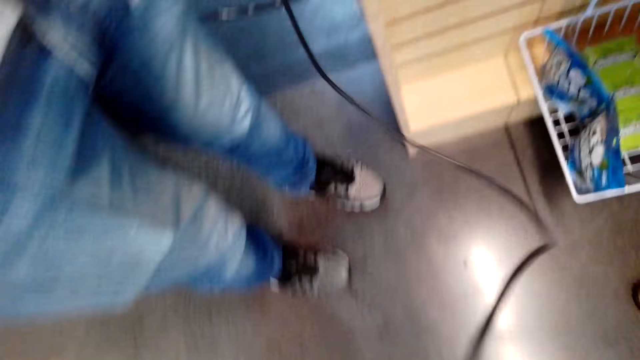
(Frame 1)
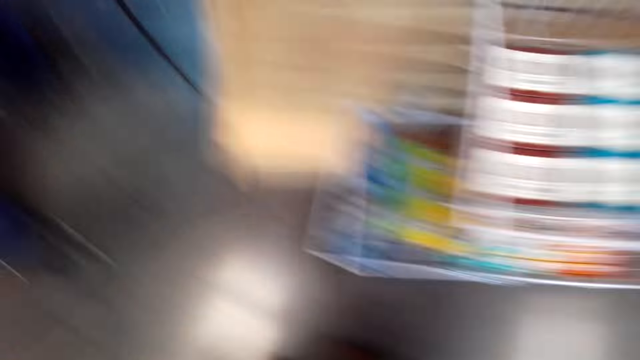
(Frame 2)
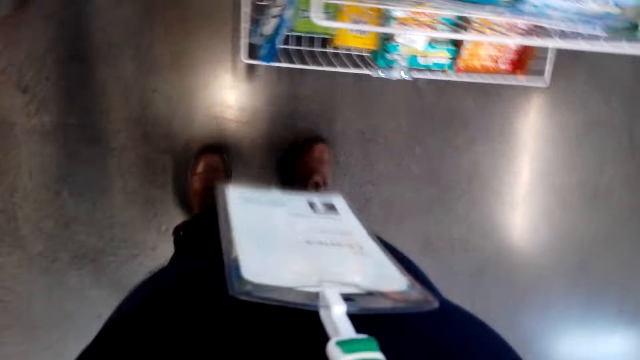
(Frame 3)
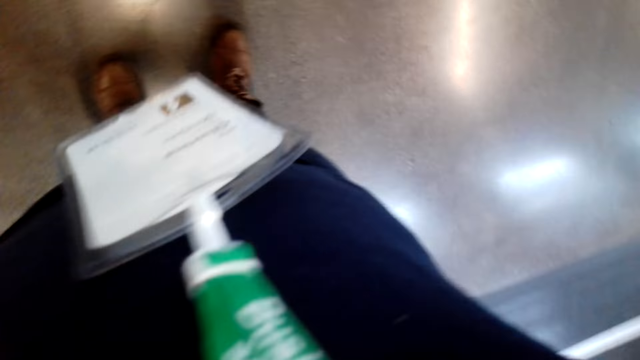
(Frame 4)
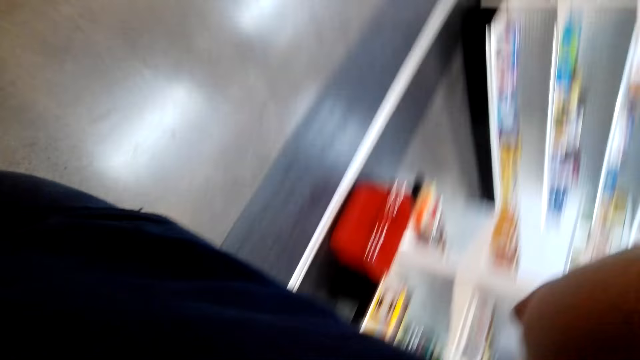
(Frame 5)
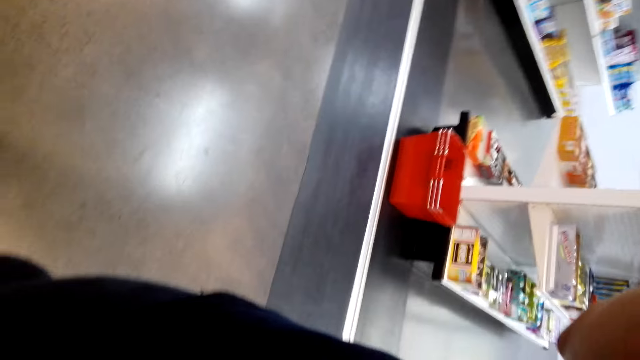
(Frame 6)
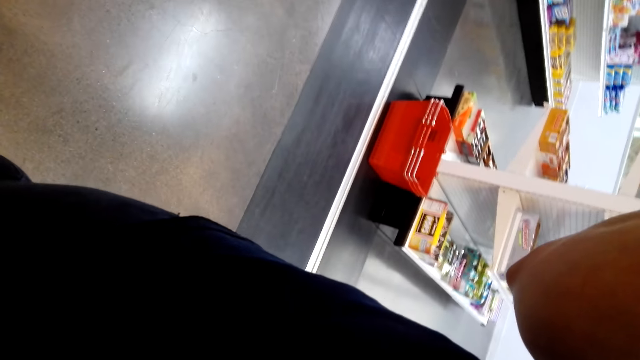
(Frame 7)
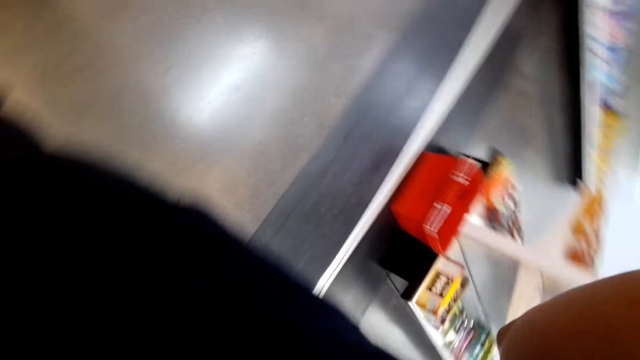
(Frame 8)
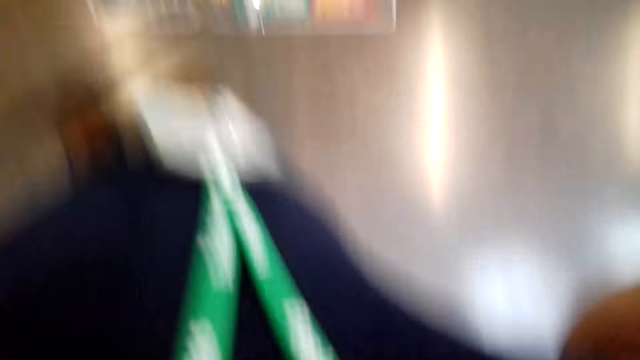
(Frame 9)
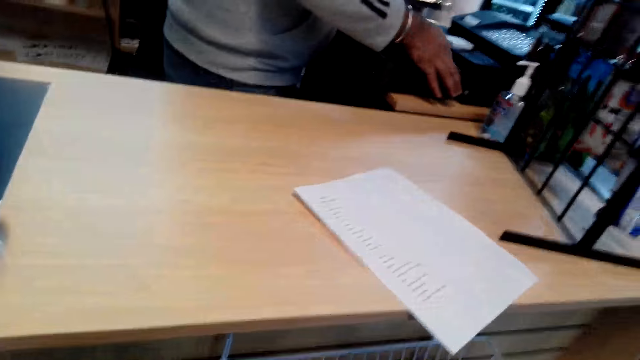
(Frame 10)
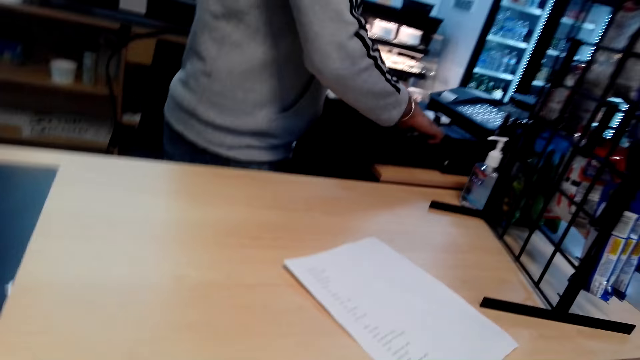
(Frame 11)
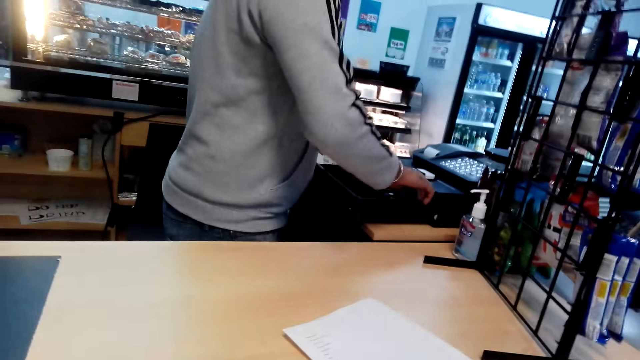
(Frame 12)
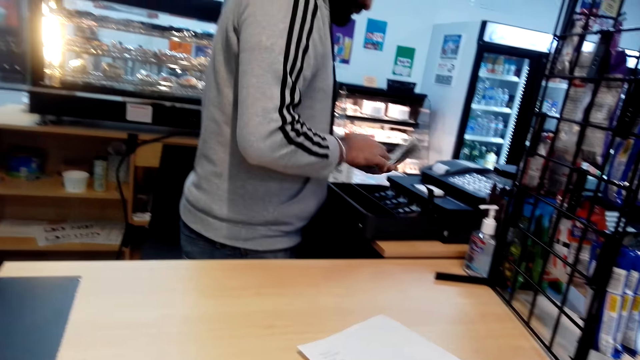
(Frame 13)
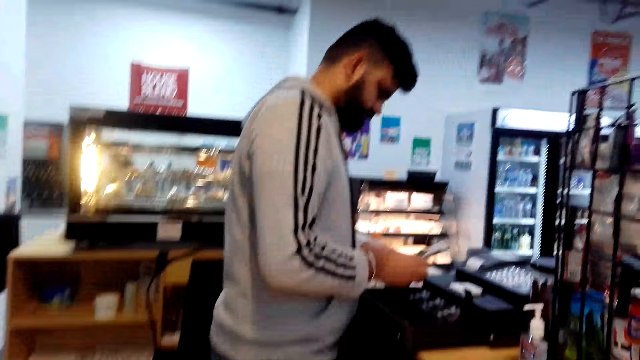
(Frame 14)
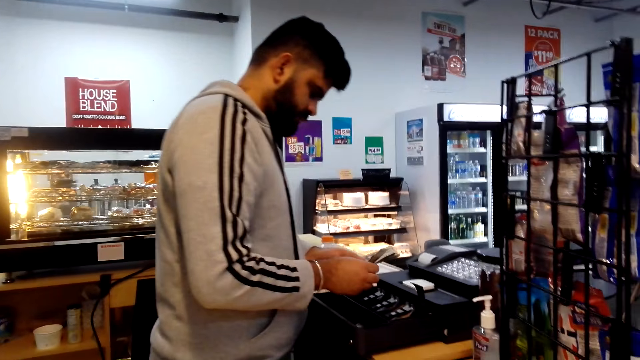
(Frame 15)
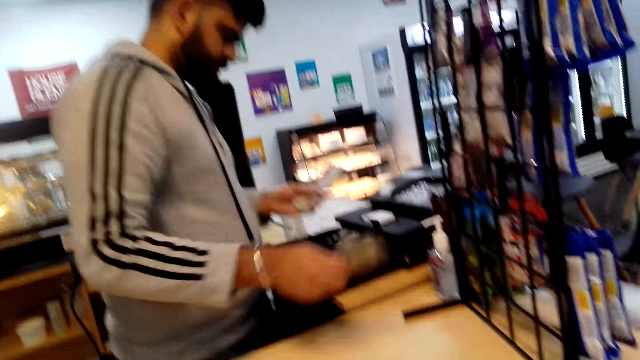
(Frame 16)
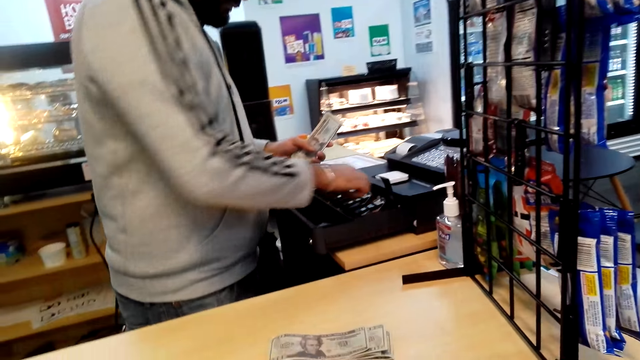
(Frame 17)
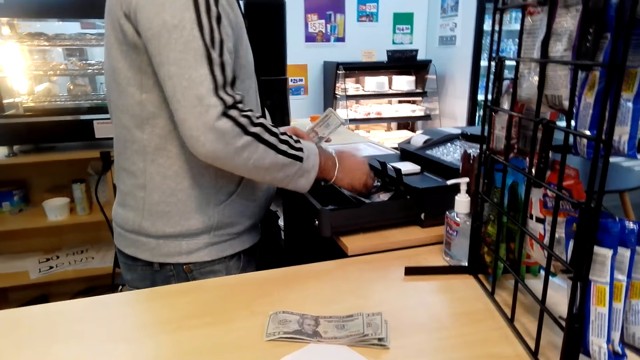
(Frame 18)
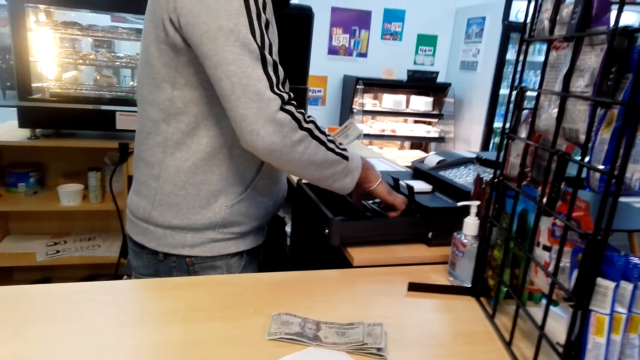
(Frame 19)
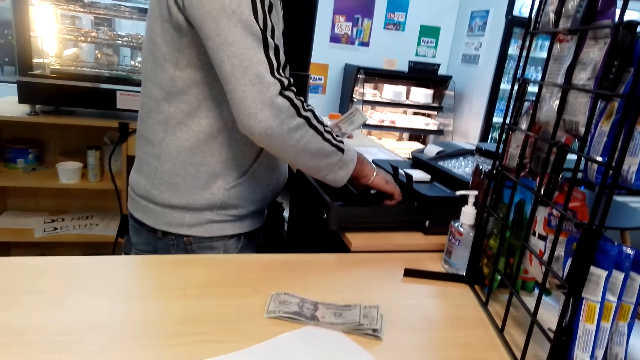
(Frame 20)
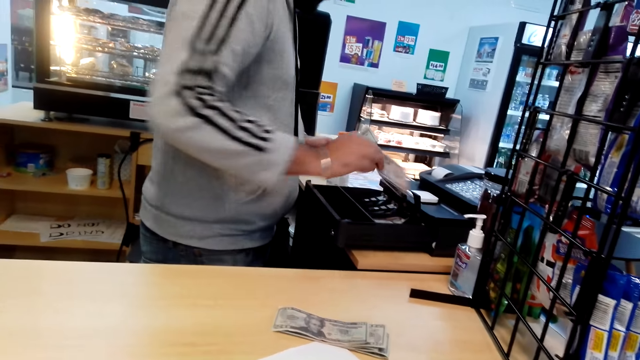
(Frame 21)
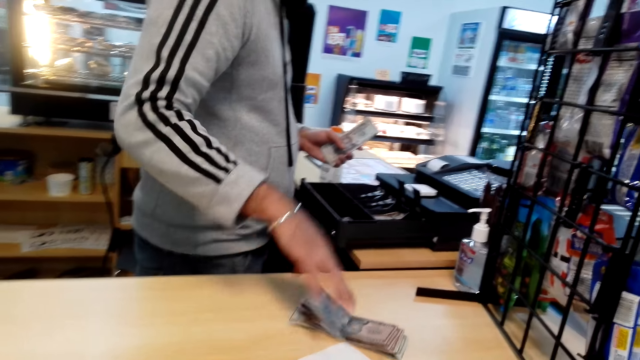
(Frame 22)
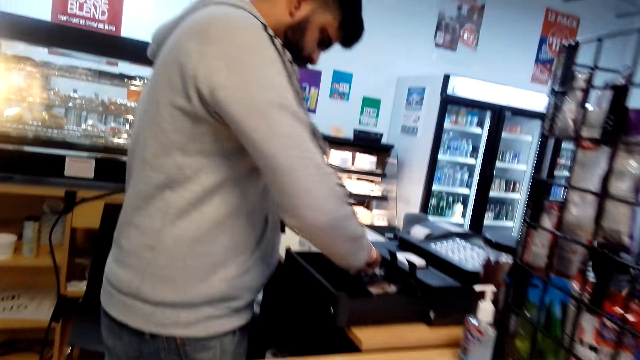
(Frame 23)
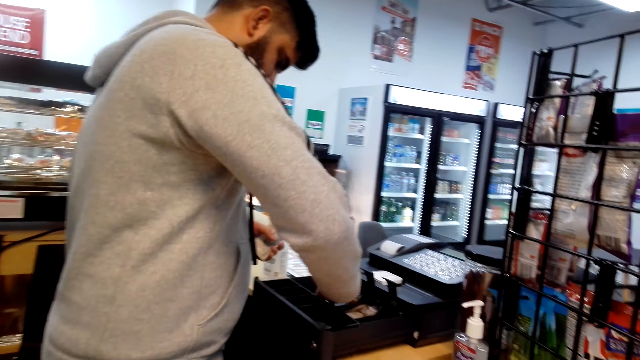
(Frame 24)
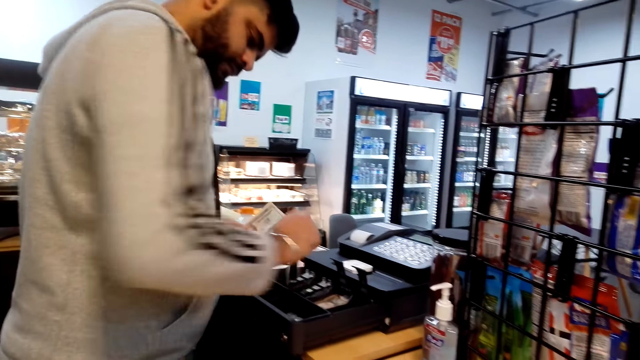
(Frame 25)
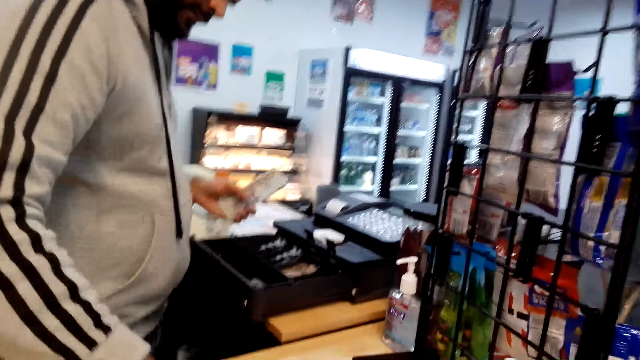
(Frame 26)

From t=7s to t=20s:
The camera wearer wears a camera. They look at the cashier desk. A cashier counts money from the register. The cashier puts money on the counter. The cashier picks money from the cash register. A man puts money on the counter.

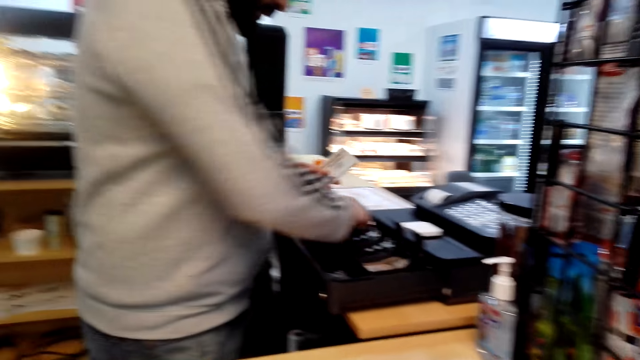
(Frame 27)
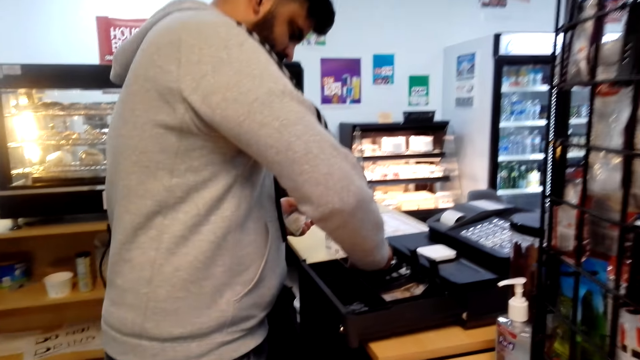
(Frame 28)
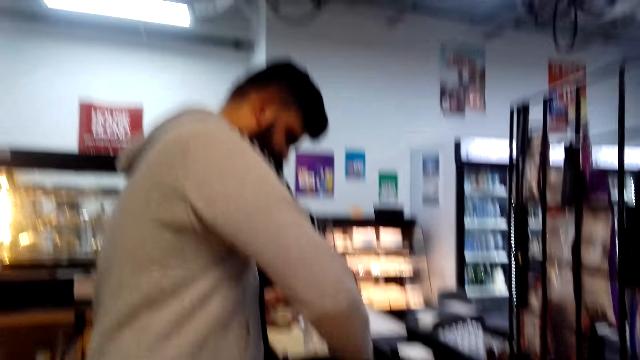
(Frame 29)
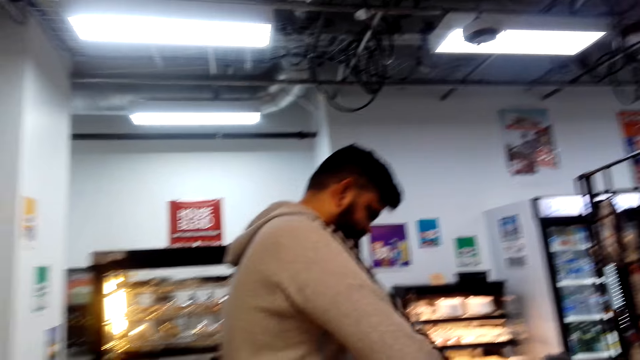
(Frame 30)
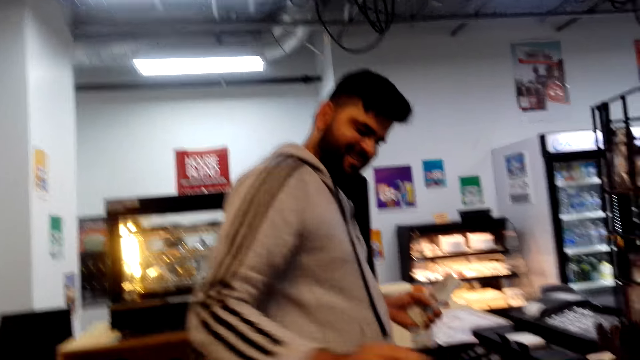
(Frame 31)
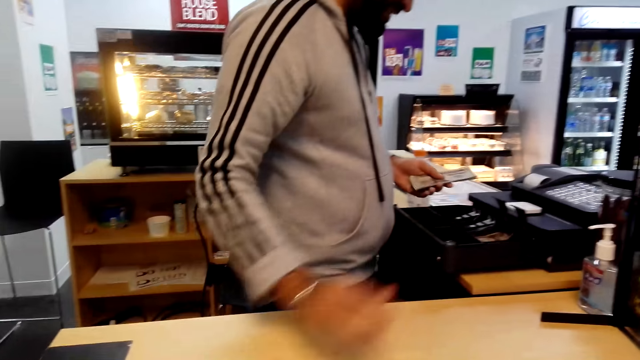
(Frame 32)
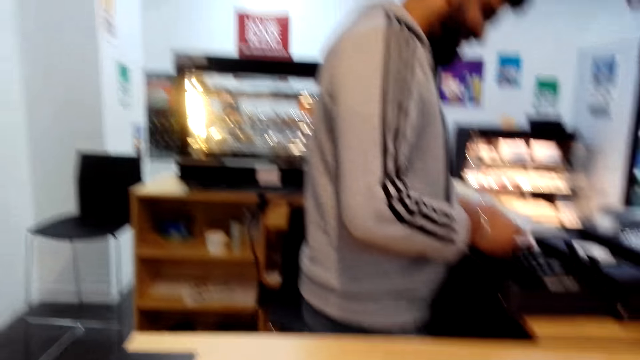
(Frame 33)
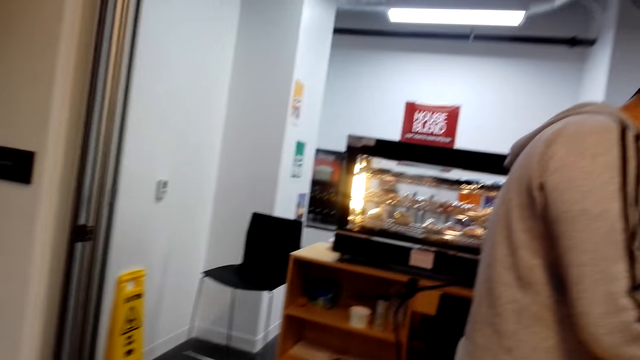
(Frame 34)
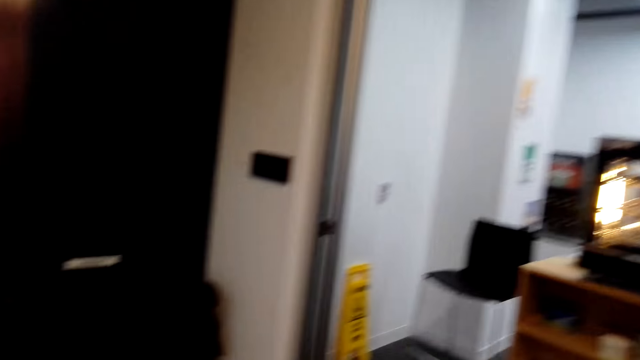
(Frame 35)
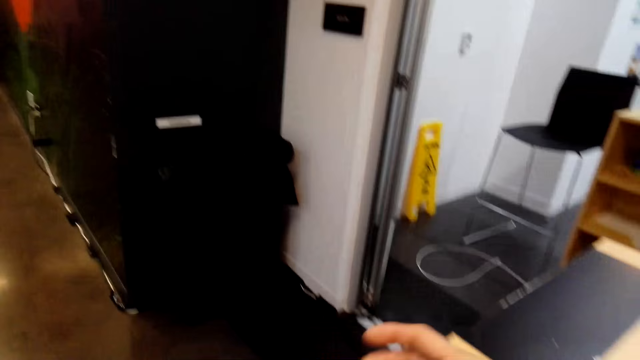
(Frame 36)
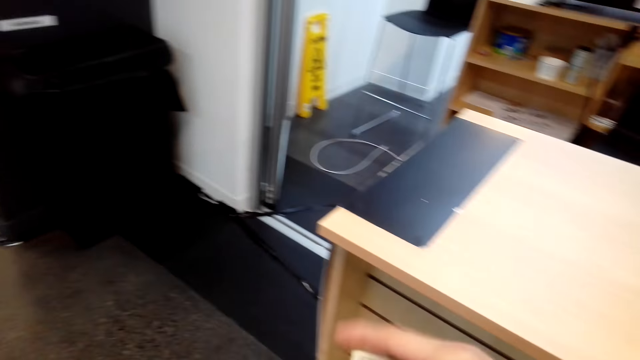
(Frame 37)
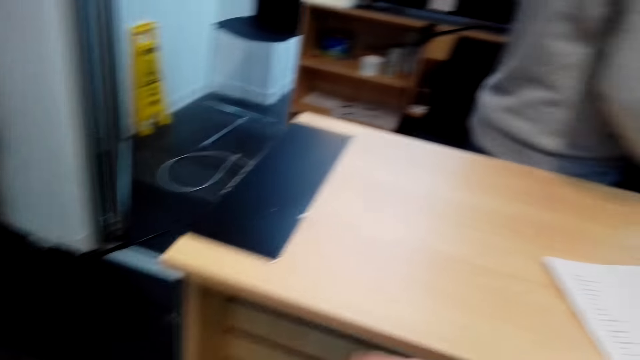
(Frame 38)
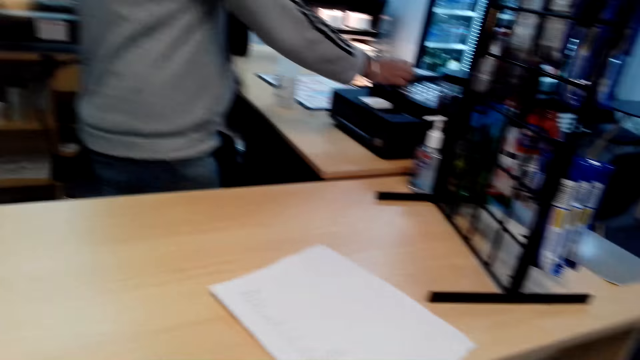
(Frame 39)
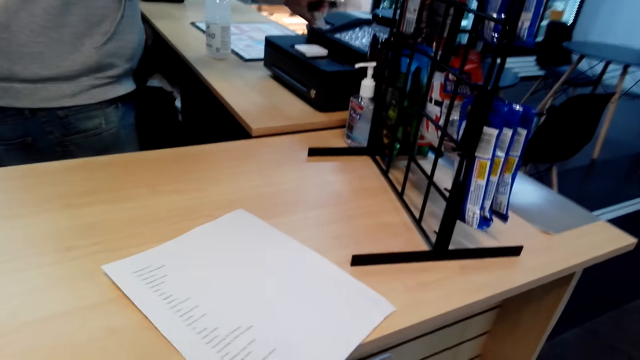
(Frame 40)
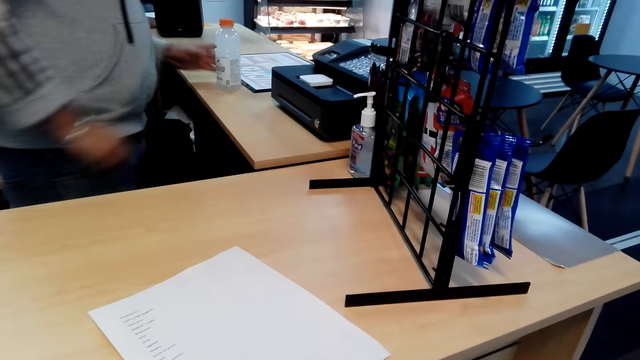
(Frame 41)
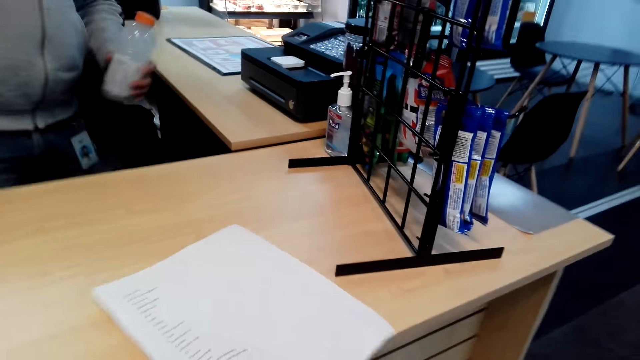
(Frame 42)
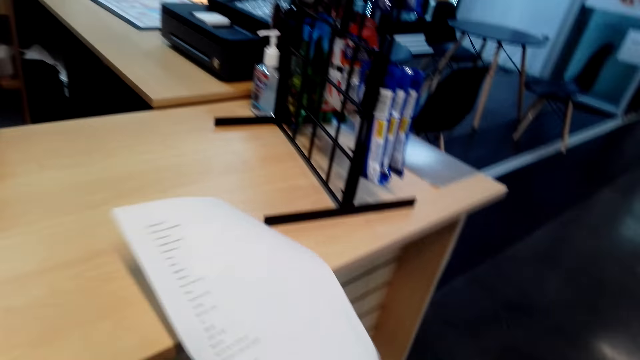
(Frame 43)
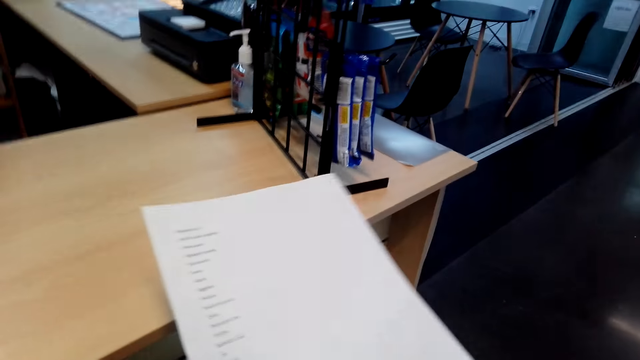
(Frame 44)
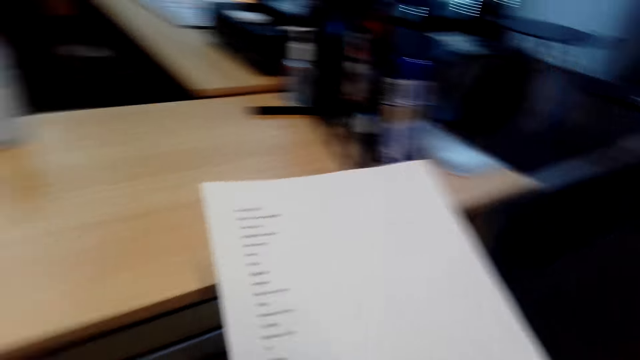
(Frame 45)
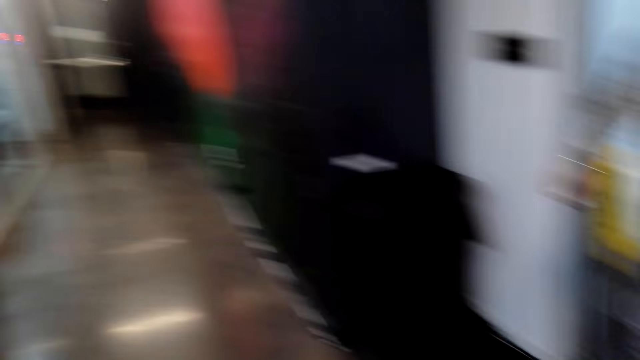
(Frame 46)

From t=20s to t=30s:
The camera wearer dialogues with the cashier. They pick money on the counter. They pick a shopping list on the counter.
